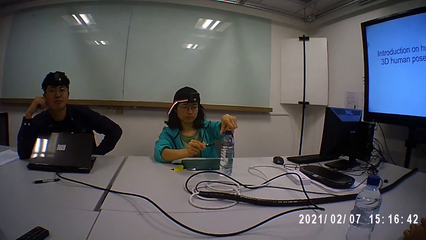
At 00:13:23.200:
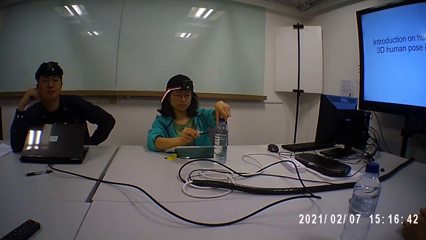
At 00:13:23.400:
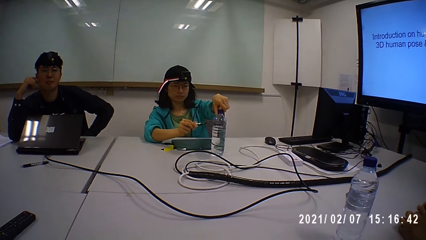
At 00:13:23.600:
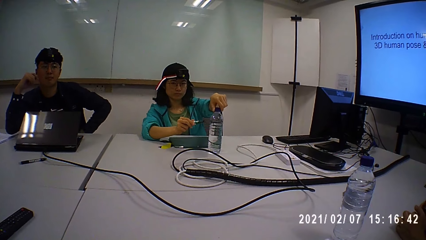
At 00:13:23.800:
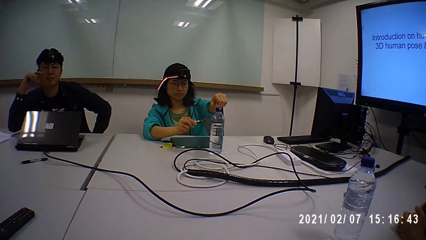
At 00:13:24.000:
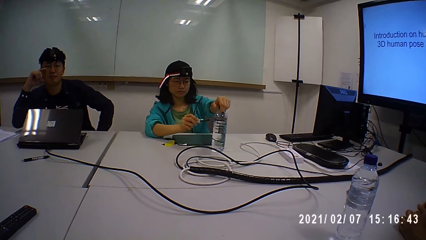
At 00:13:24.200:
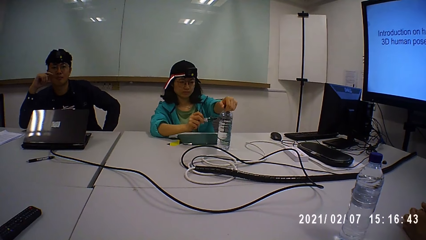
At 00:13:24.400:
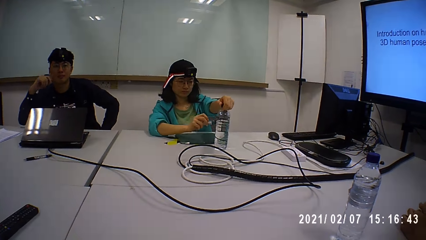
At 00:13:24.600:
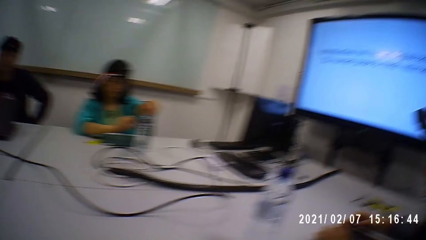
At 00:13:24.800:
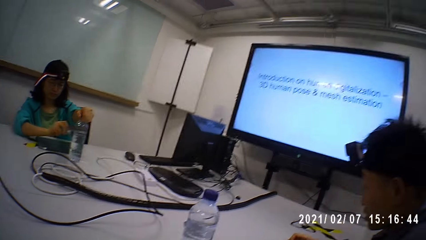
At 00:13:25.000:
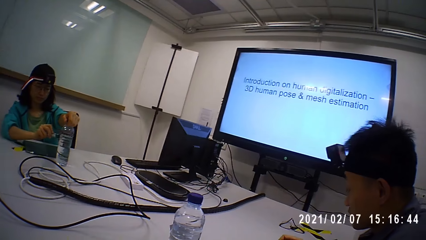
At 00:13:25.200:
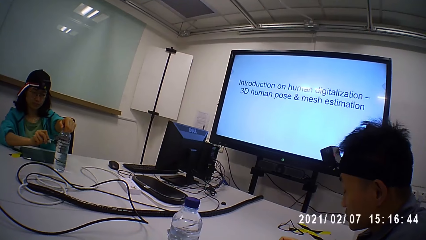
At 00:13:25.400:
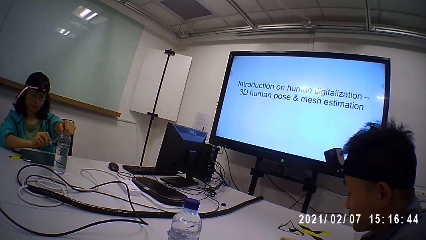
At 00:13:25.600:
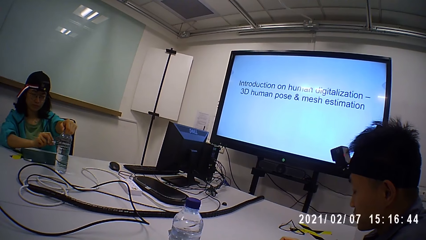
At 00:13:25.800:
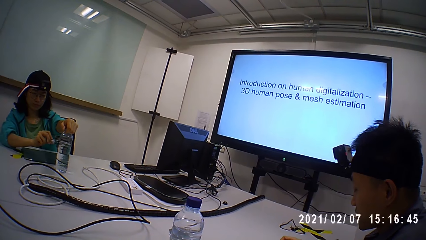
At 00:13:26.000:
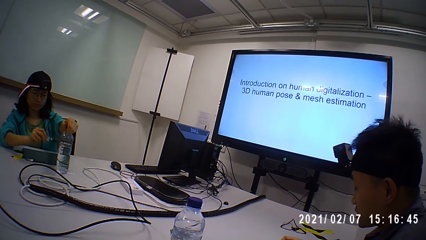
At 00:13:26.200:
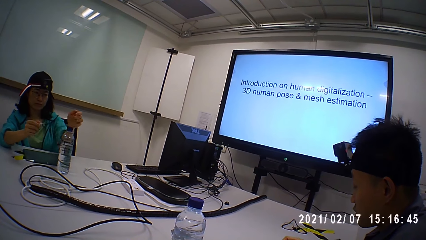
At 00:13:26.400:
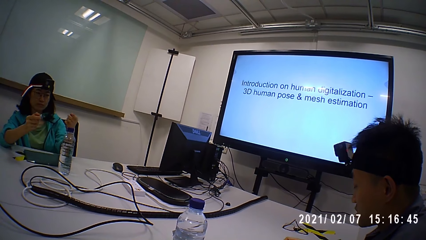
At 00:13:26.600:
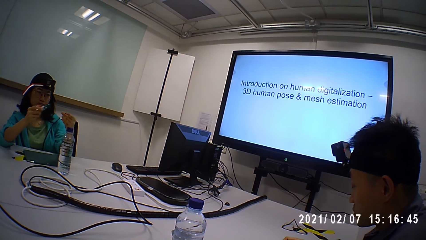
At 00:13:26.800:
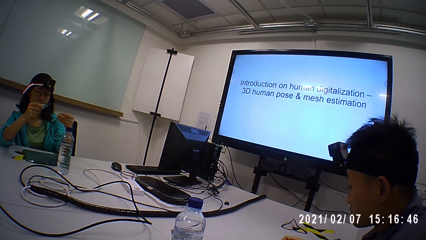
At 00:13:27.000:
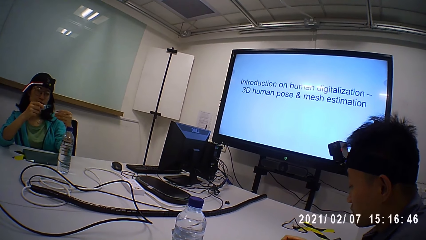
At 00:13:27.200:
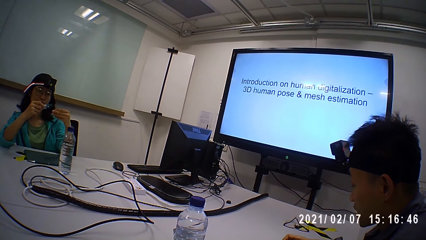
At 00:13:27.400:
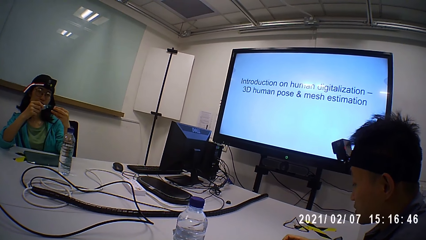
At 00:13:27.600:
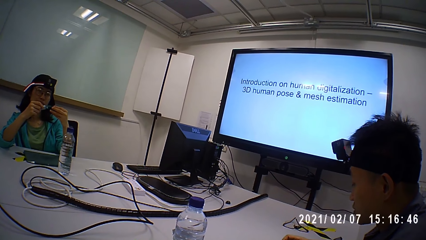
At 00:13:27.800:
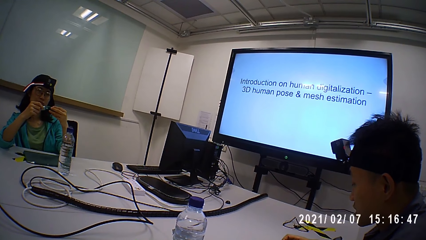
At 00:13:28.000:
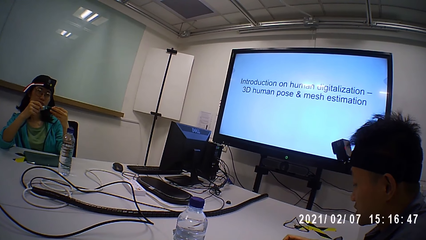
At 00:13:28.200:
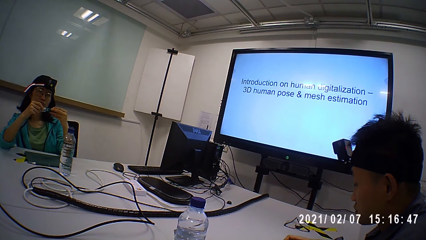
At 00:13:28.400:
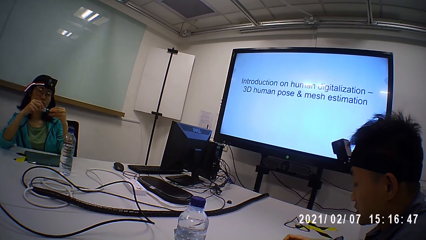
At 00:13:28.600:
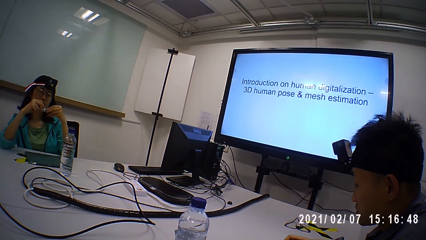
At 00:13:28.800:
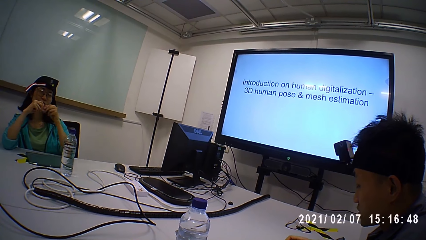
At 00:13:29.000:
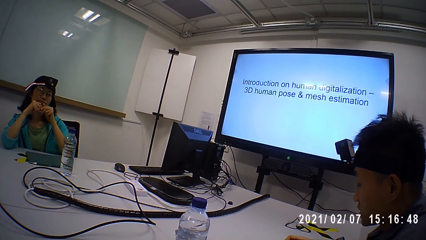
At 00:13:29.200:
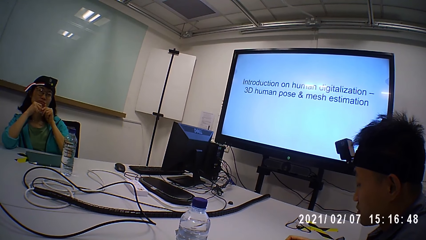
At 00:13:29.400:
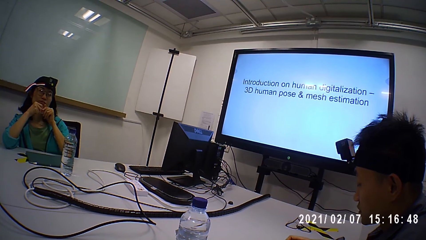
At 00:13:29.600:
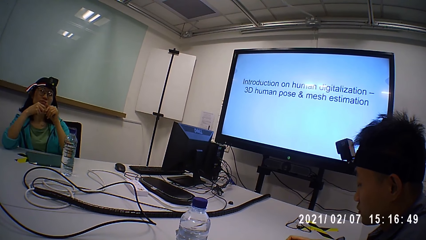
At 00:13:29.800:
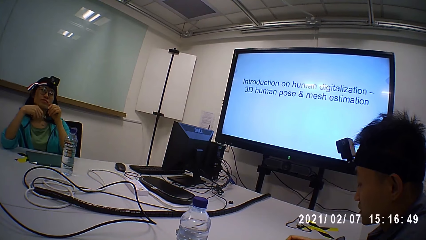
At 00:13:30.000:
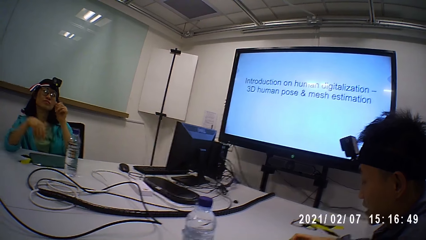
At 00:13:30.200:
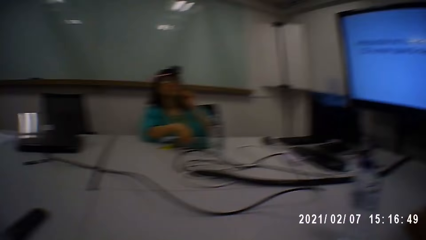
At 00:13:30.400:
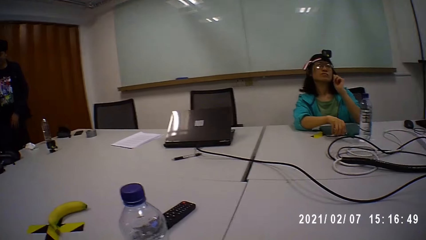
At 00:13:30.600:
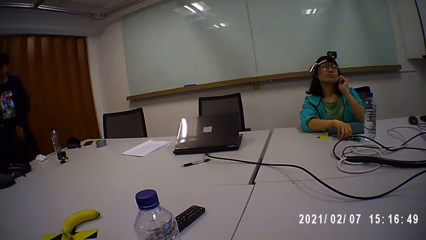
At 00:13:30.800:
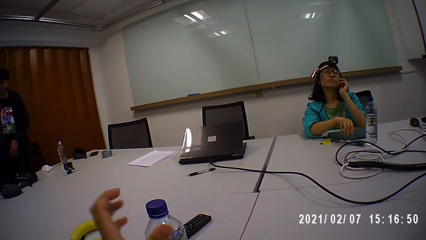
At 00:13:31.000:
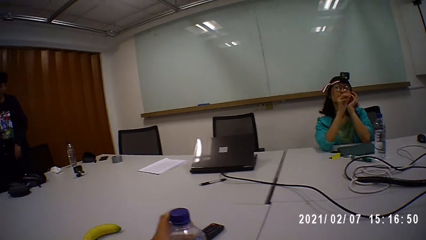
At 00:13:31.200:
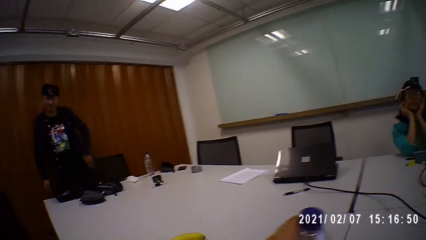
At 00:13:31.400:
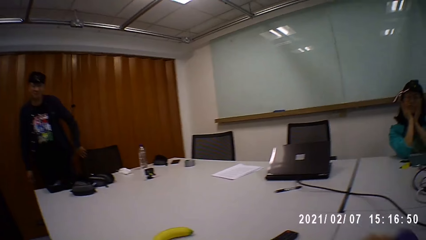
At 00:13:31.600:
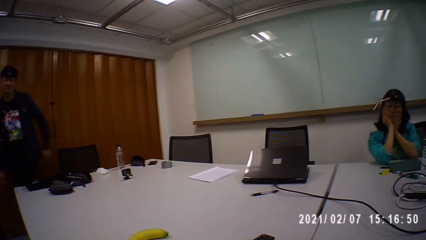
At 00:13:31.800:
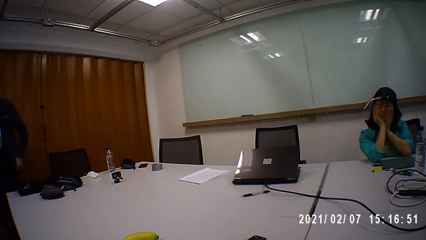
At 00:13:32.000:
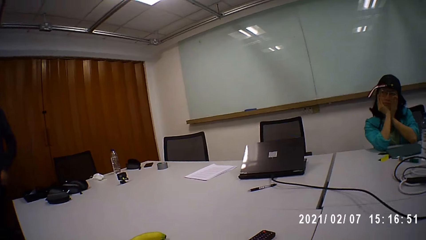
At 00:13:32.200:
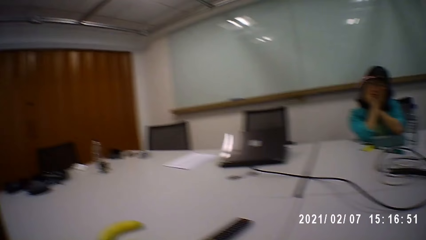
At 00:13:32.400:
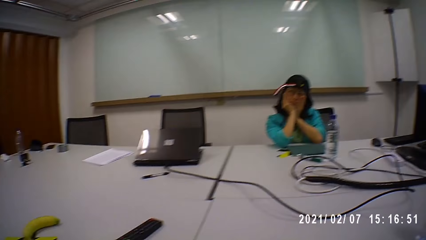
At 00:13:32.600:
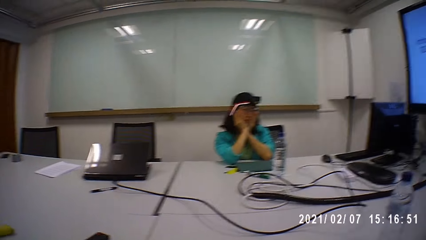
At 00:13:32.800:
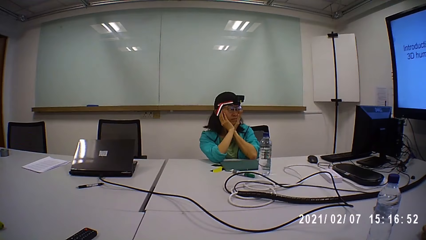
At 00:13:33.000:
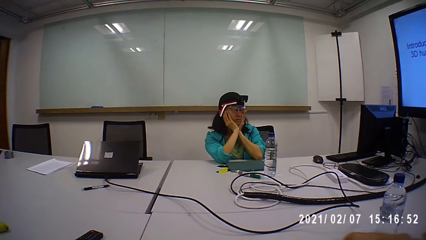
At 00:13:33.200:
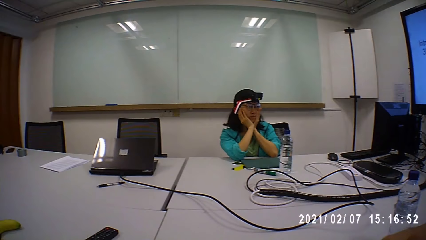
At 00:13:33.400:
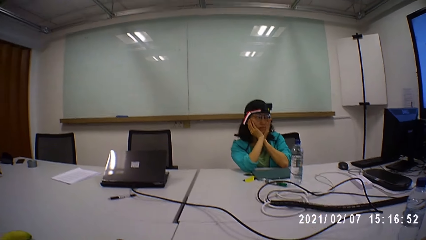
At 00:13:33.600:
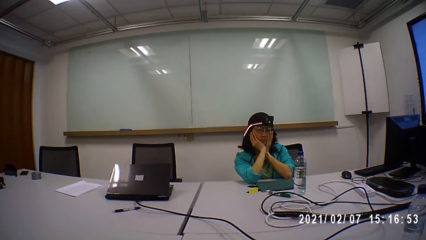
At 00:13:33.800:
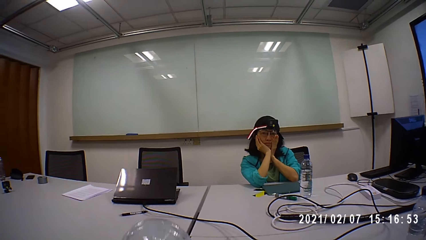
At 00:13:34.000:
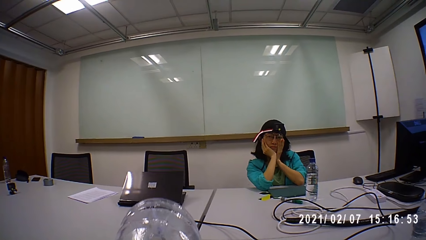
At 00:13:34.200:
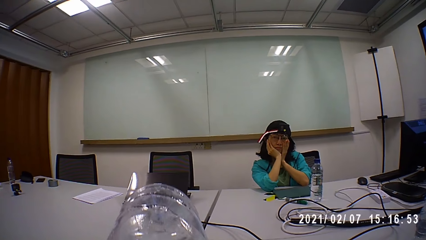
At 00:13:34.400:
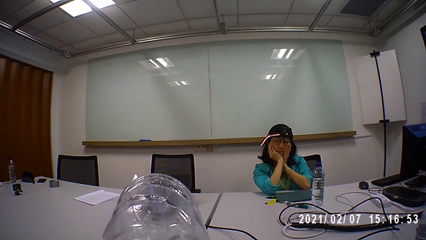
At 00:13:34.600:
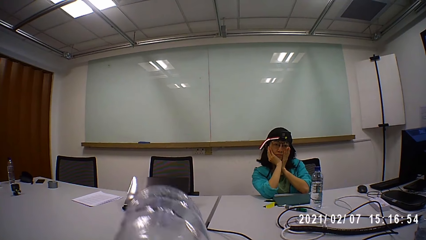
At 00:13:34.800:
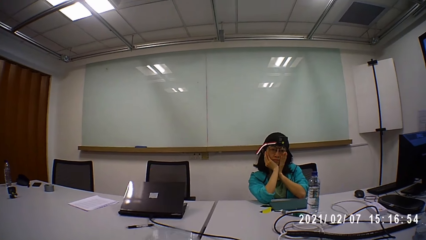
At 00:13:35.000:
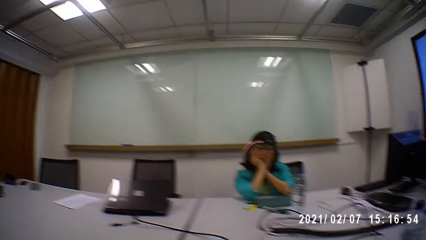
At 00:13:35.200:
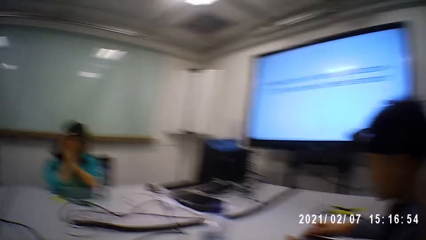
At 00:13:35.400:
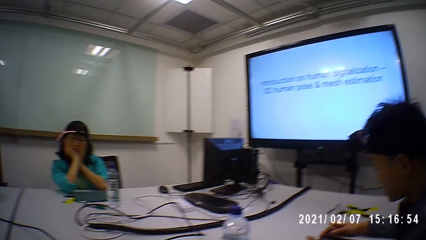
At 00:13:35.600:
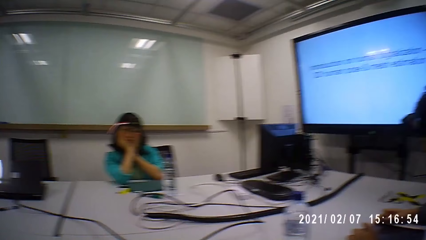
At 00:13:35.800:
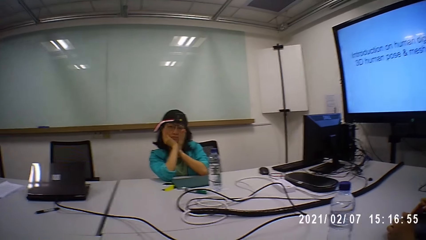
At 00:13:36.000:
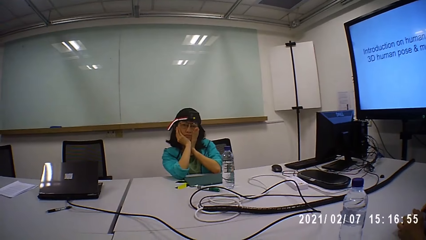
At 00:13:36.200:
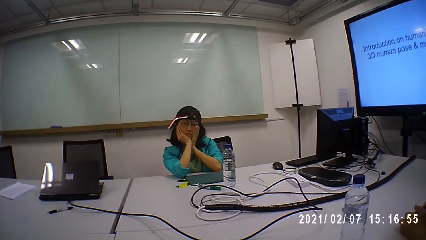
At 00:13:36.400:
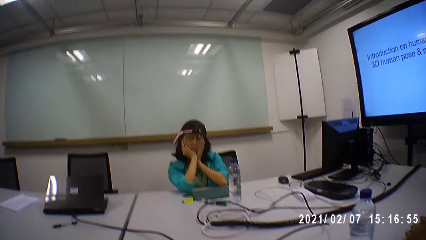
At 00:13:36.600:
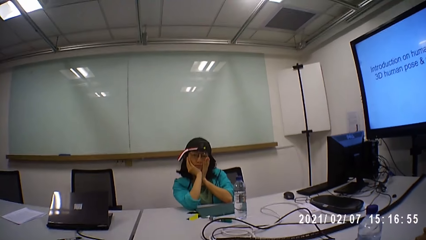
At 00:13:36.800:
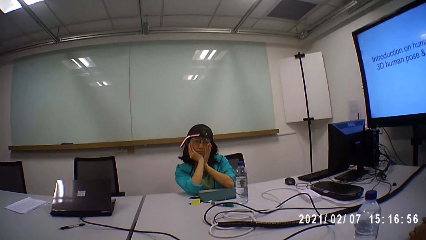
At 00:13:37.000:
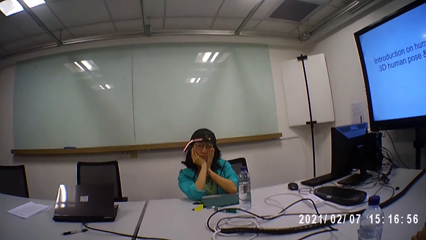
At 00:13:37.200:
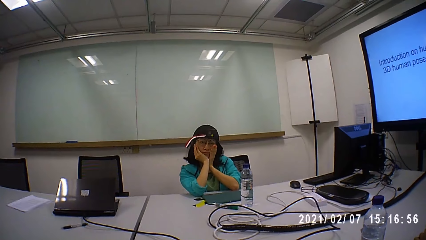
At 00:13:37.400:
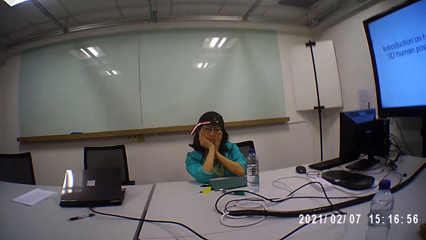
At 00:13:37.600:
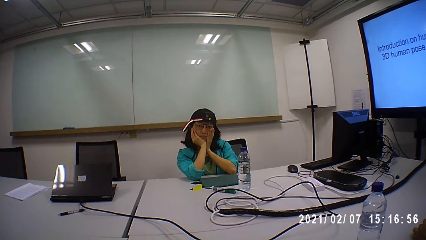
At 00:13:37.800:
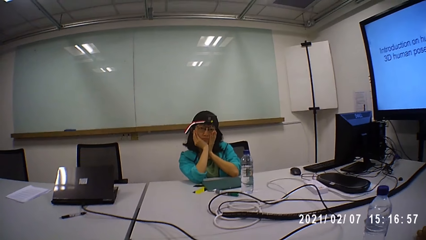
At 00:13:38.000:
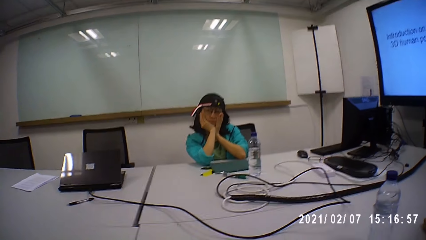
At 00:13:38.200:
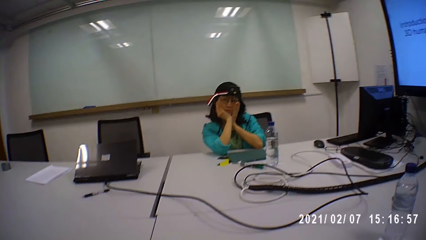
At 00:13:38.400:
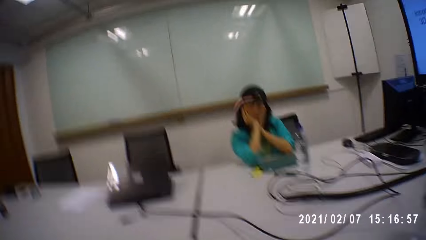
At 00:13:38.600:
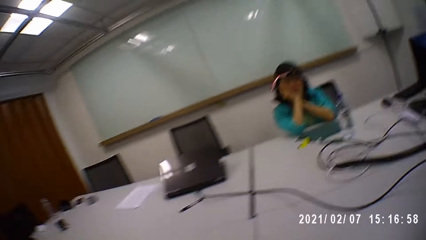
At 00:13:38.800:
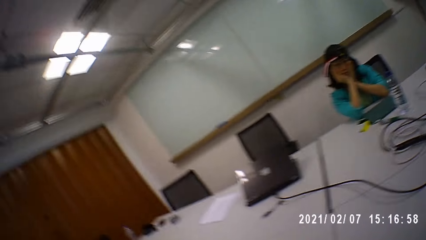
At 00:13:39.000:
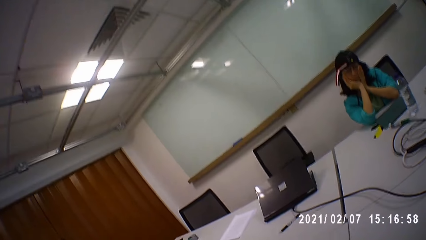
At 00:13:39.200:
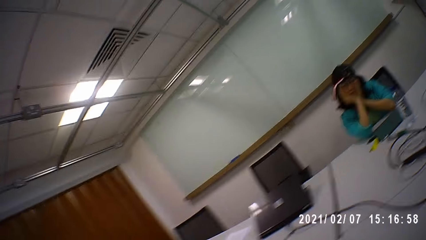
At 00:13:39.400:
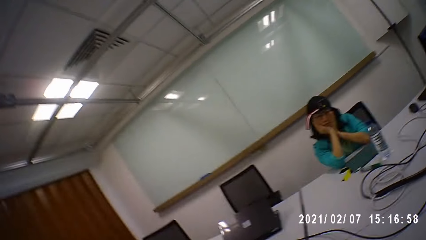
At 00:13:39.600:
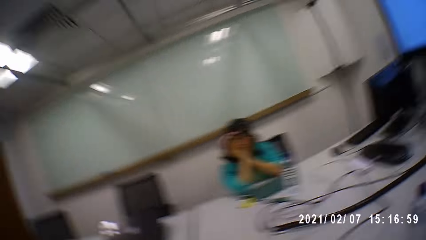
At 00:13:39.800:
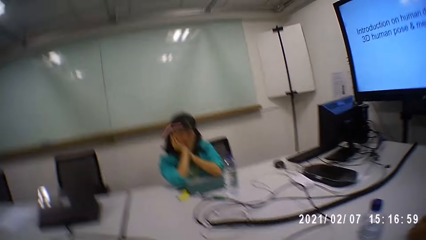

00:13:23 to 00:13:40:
A woman rotates a bottle lid. A man reads on the tablet. The woman closes the marker with a lid and places the marker on a table. The camera wearer looks at another man. They look at the woman. They drink water from a bottle. They stare at the woman.
